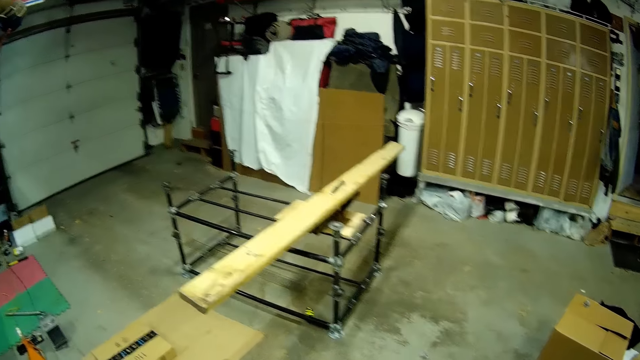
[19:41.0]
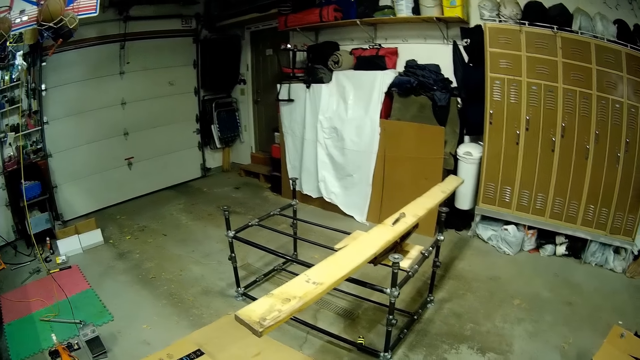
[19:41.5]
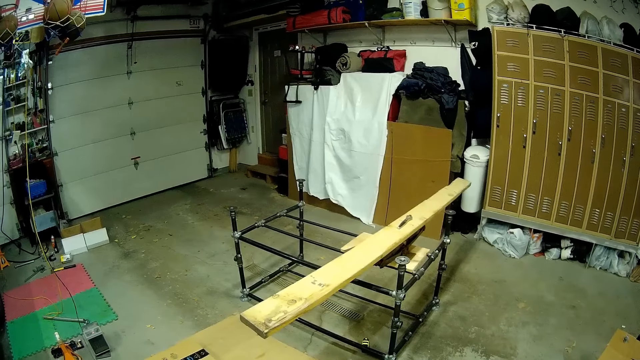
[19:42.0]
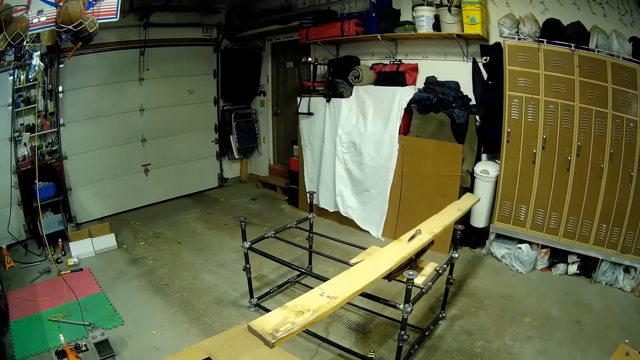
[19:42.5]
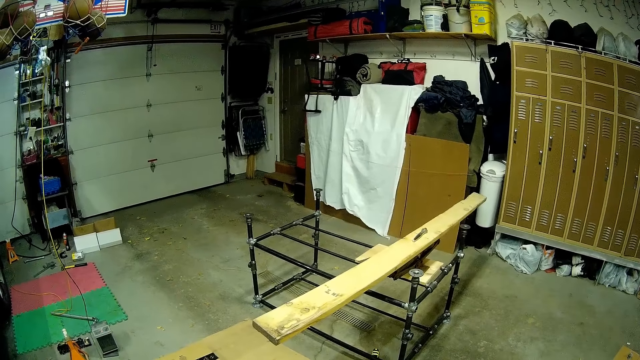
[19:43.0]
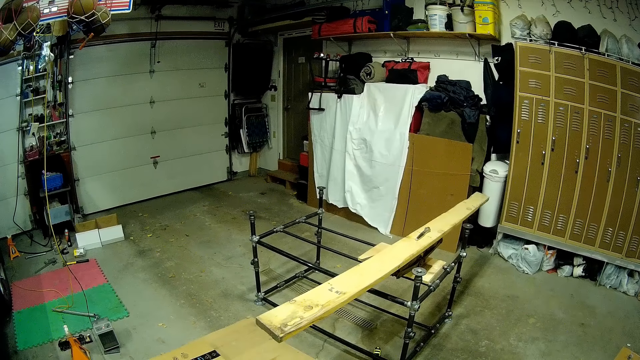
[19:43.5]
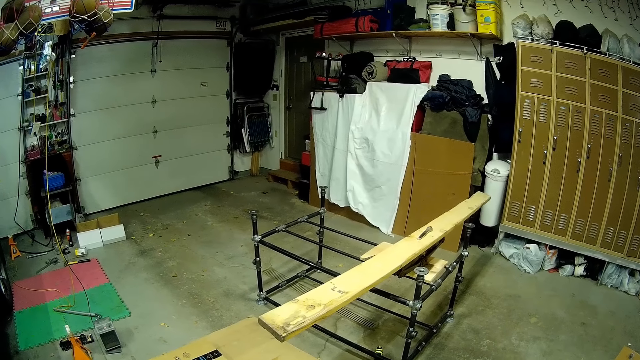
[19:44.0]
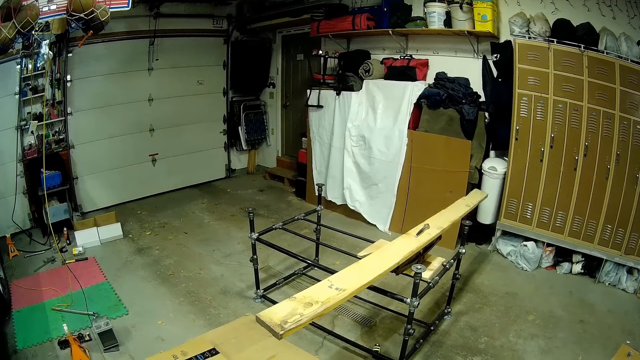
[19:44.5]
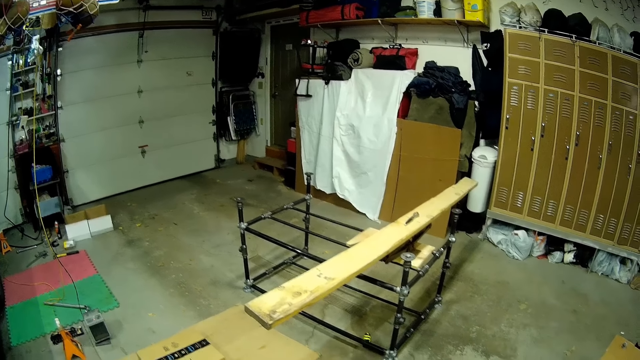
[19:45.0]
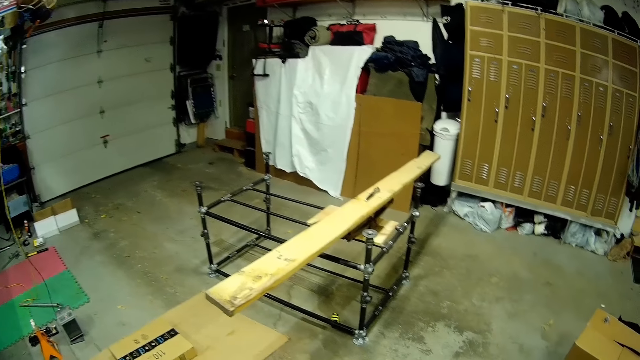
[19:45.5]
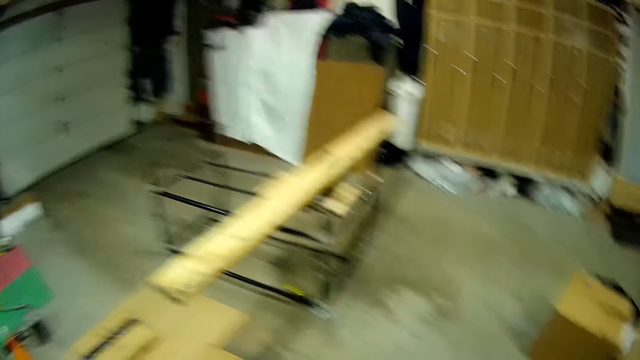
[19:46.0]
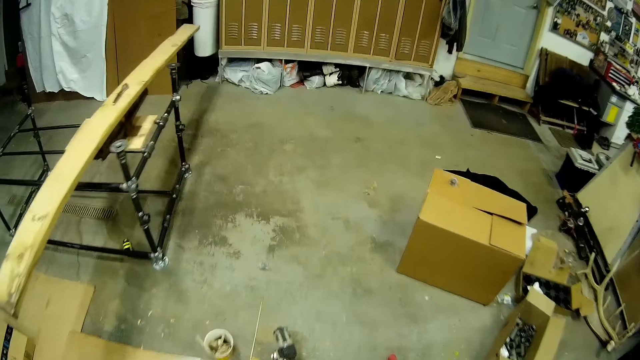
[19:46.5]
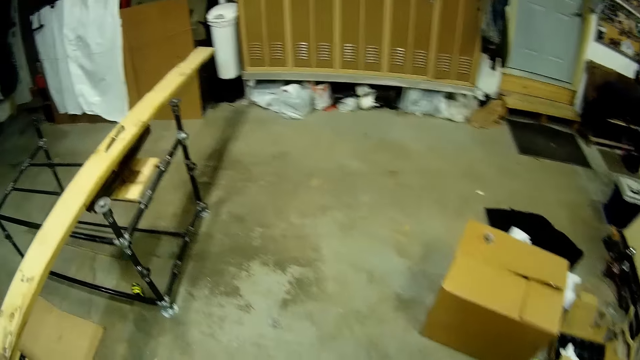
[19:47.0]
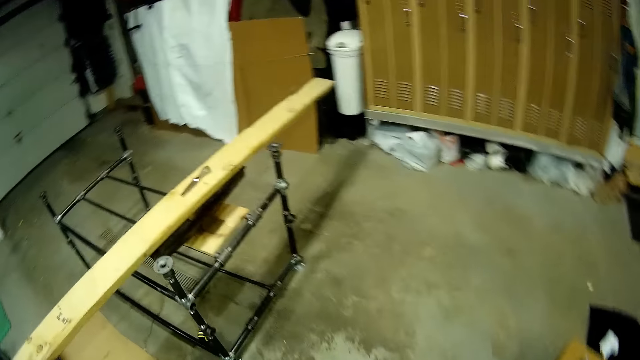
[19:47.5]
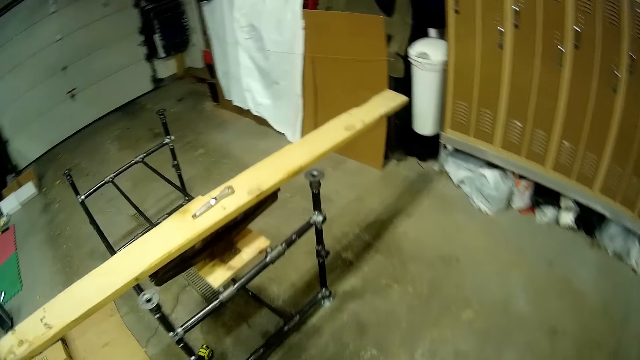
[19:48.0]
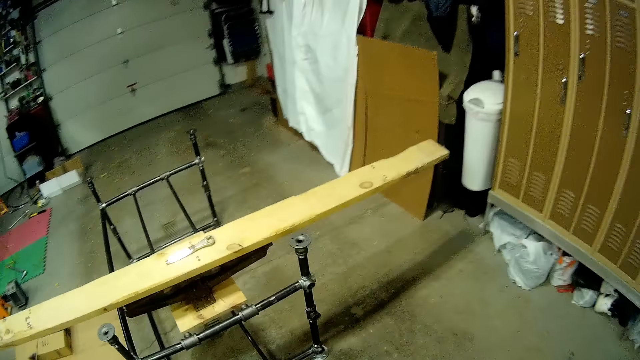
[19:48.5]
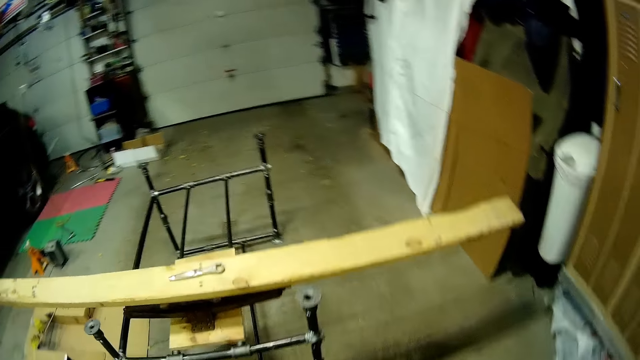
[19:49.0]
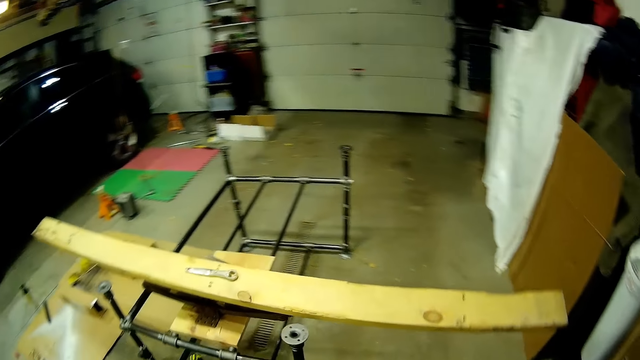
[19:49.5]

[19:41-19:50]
The camera wearer stares at the metallic structure. They walk to the other side of the metallic structure.

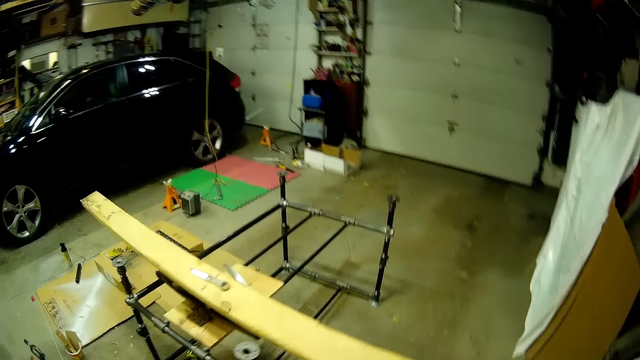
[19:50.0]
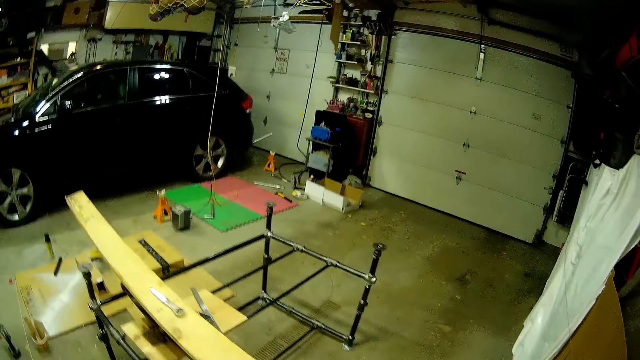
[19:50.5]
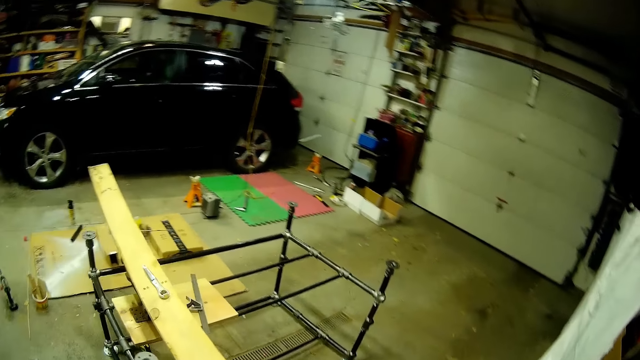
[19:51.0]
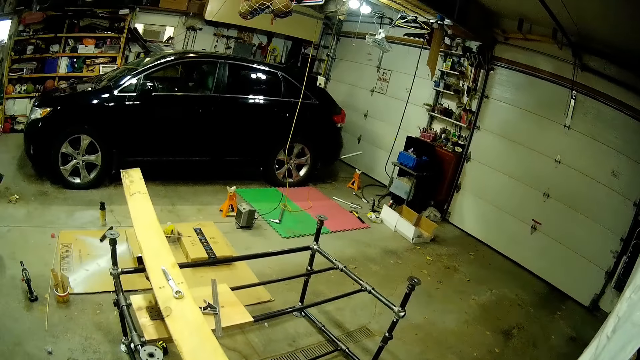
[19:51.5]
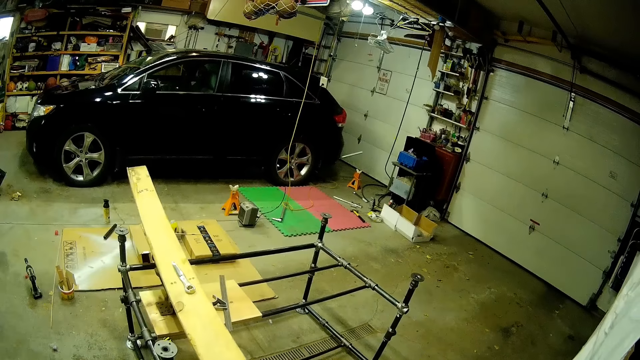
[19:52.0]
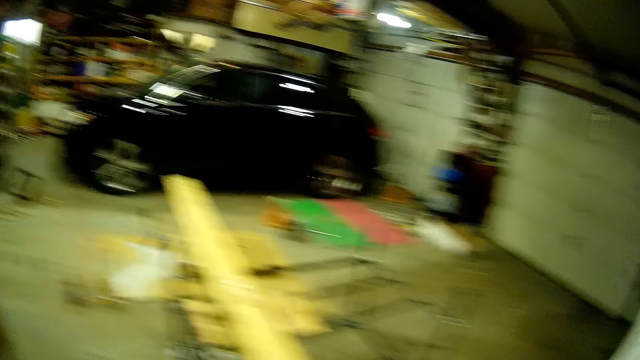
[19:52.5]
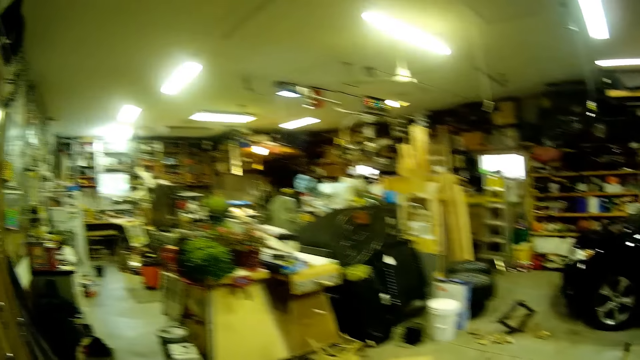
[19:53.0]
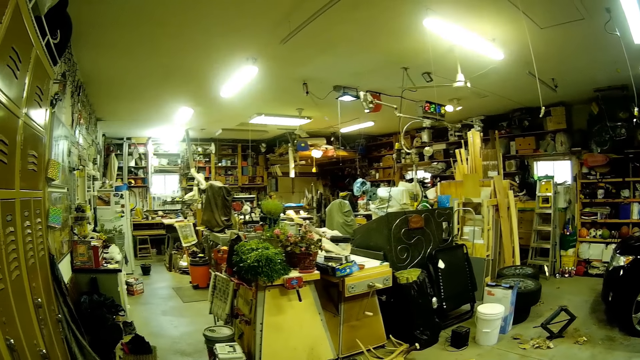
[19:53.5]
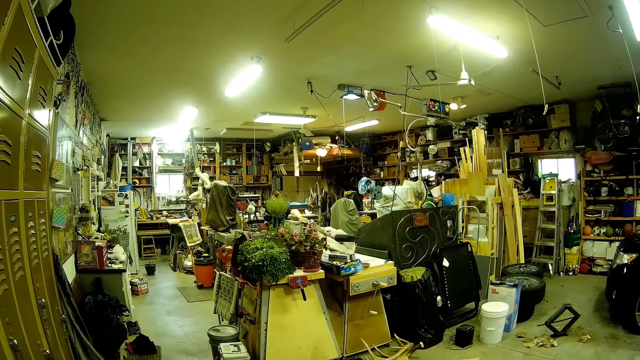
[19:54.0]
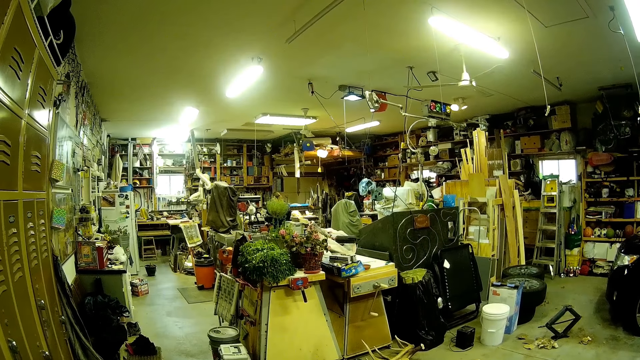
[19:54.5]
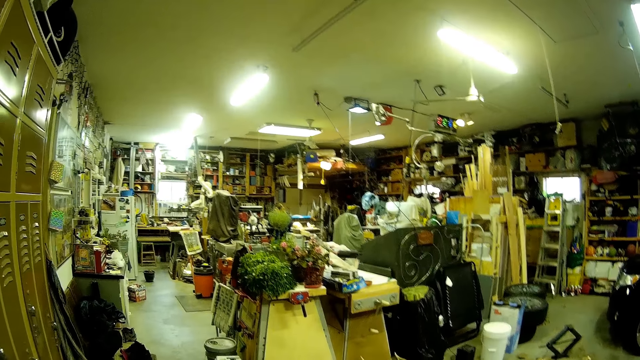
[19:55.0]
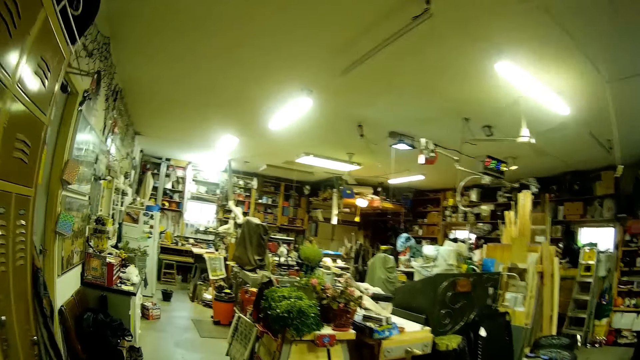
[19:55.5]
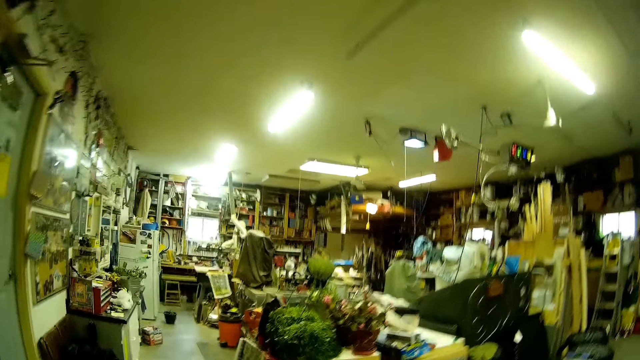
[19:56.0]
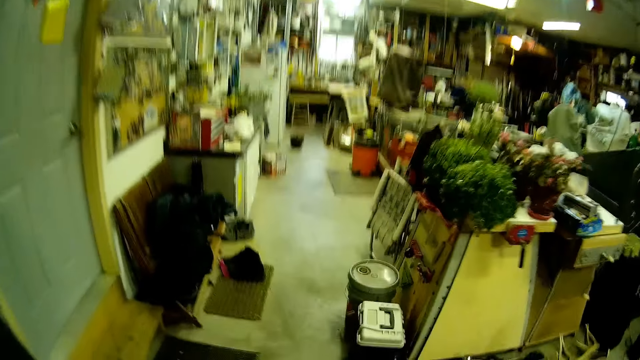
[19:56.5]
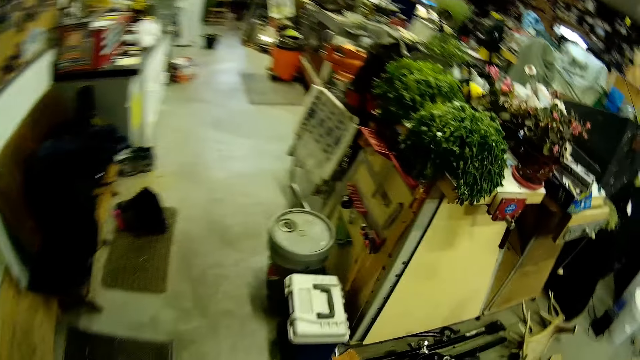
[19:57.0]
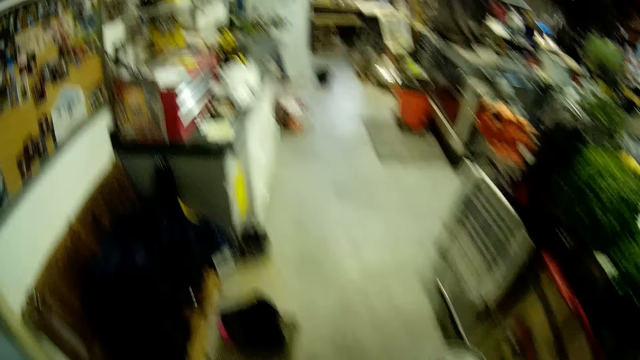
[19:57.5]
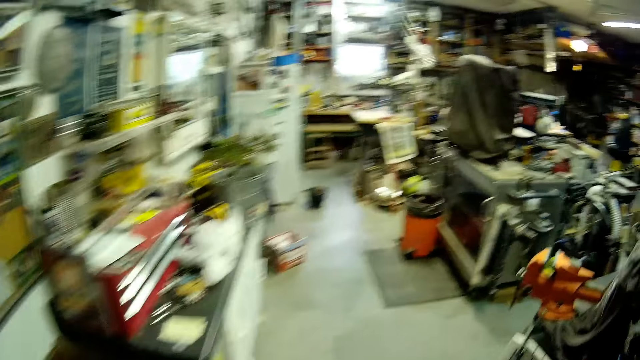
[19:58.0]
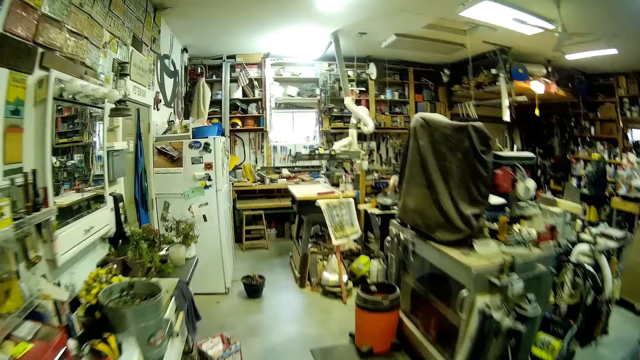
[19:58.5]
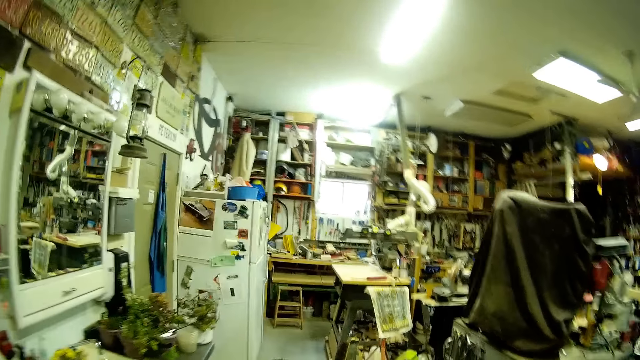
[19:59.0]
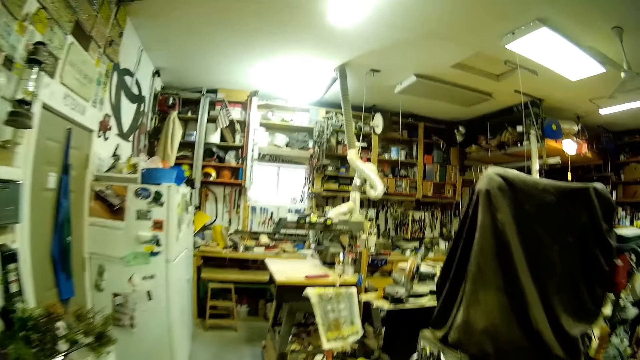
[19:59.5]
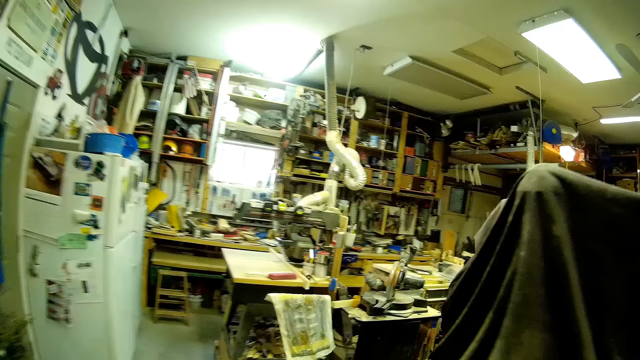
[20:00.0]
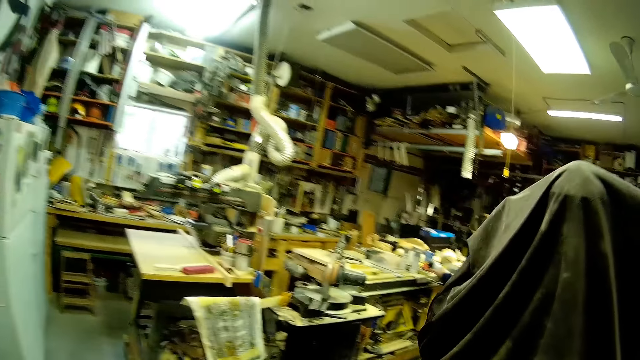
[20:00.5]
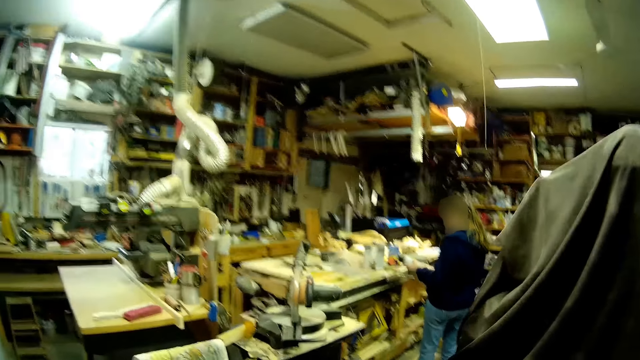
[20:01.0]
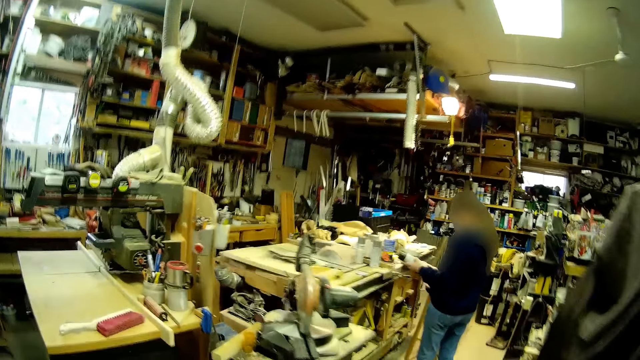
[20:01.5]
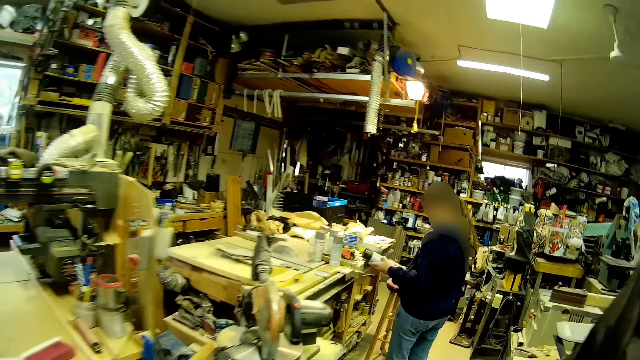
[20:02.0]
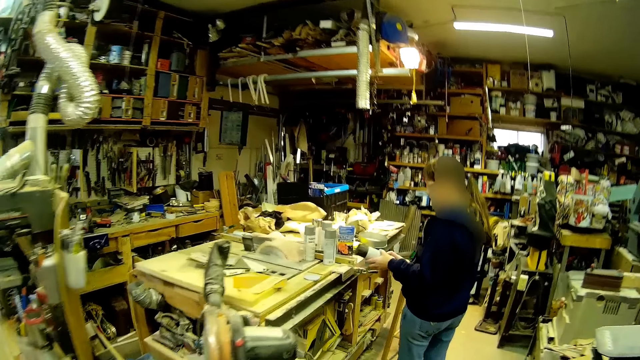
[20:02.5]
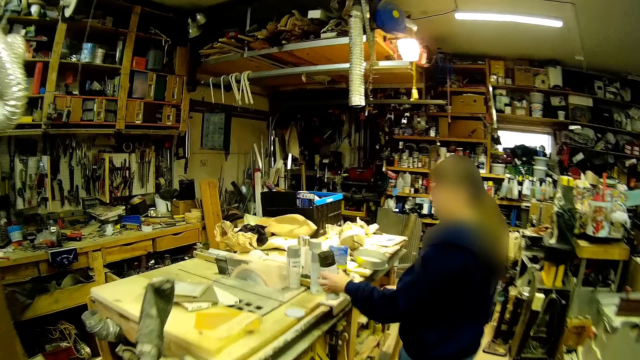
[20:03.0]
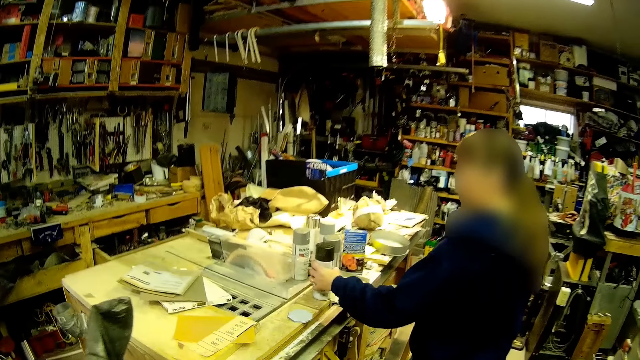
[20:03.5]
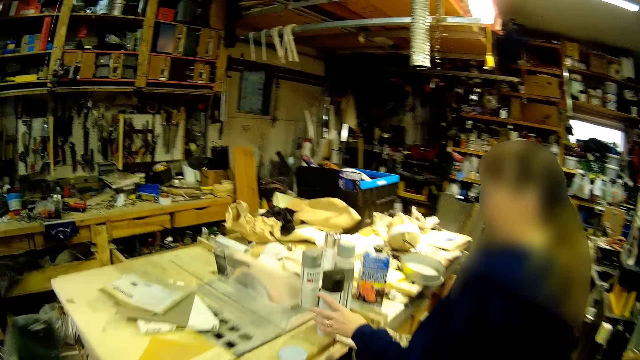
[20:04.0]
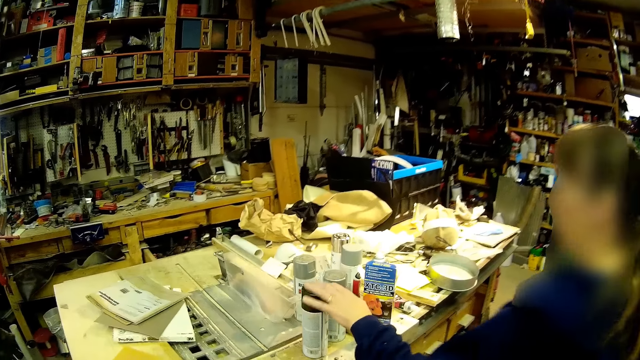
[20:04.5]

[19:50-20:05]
The camera wearer stares at the metallic structure. They stare at the workshop. They walk towards a woman. The woman holds a can in her left hand. The woman drops the can on the workshop table.
